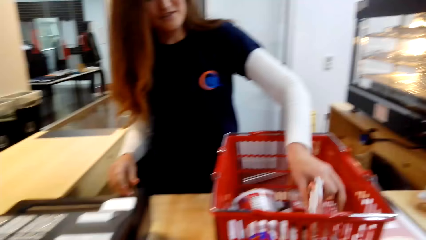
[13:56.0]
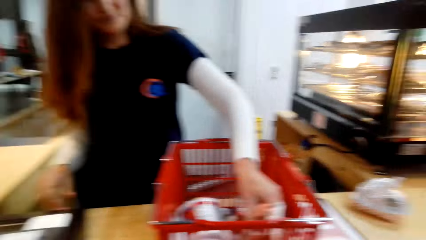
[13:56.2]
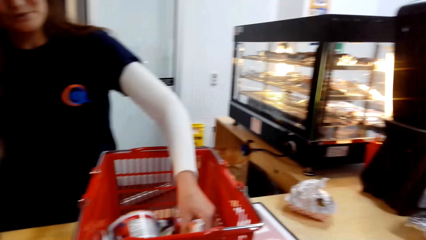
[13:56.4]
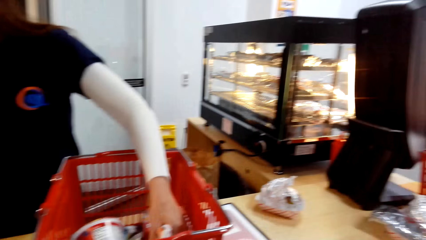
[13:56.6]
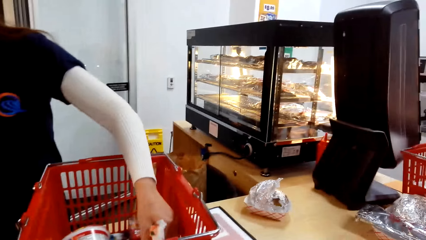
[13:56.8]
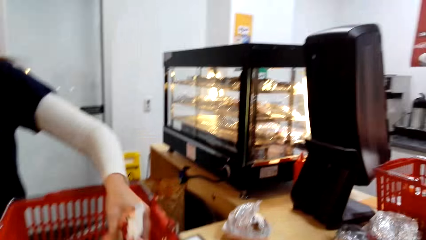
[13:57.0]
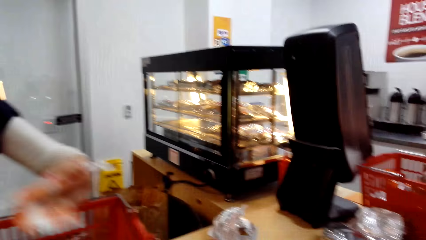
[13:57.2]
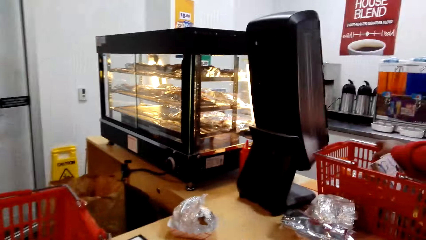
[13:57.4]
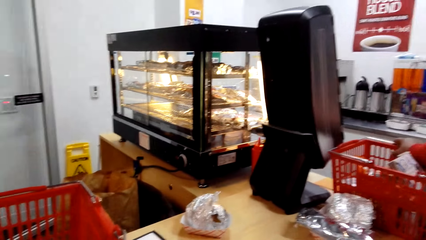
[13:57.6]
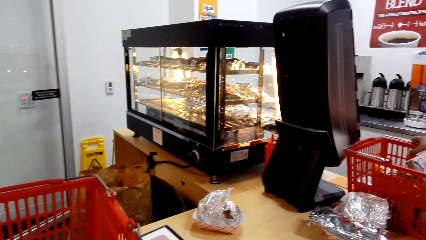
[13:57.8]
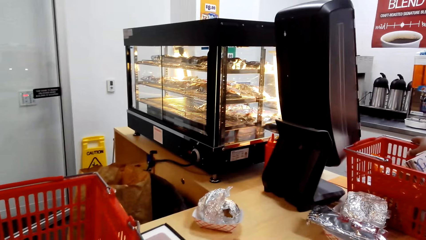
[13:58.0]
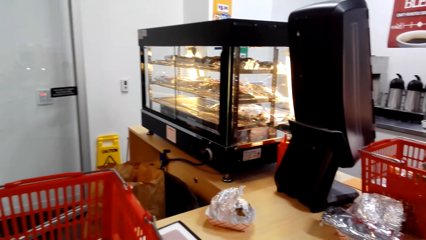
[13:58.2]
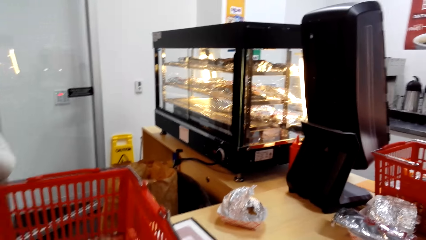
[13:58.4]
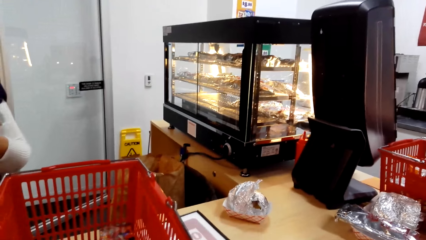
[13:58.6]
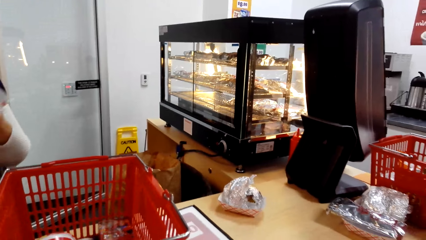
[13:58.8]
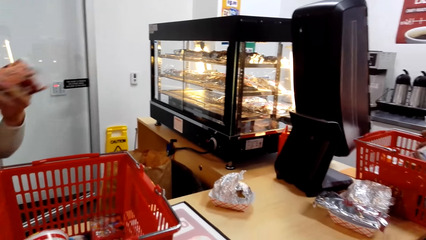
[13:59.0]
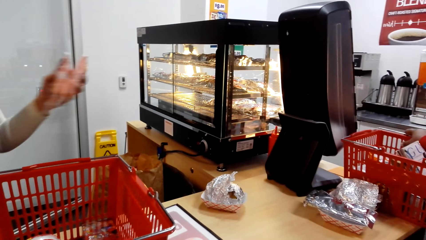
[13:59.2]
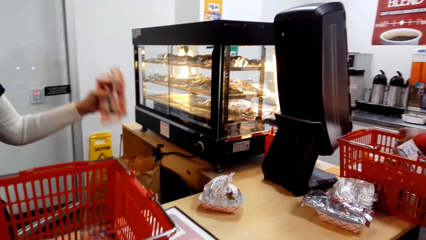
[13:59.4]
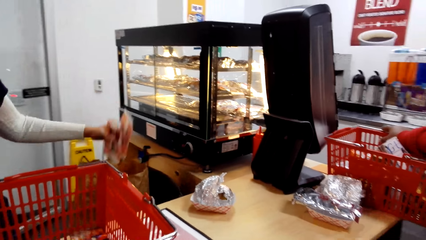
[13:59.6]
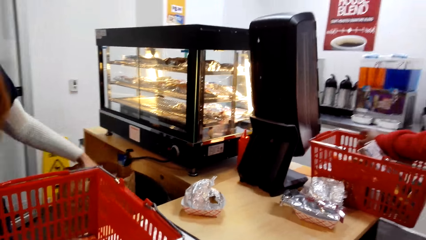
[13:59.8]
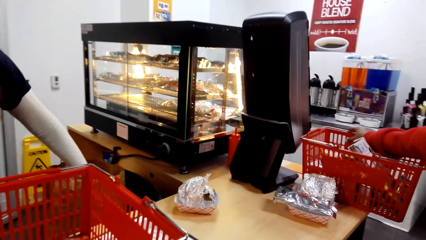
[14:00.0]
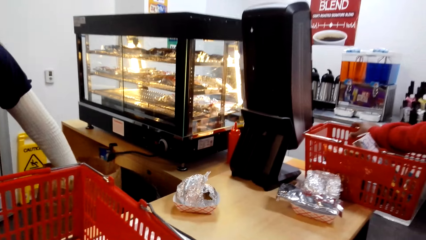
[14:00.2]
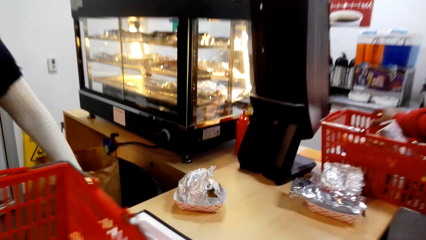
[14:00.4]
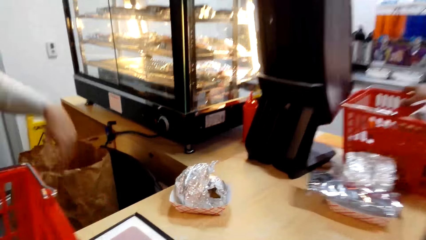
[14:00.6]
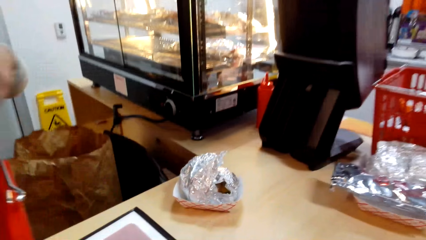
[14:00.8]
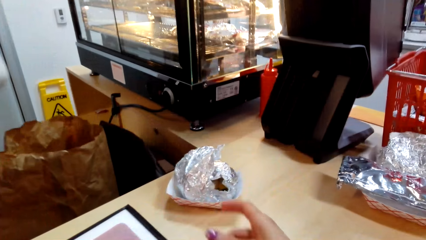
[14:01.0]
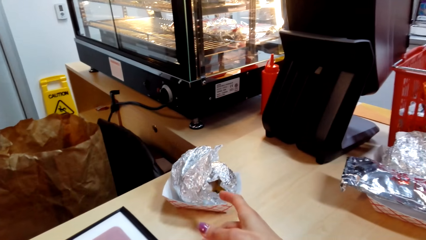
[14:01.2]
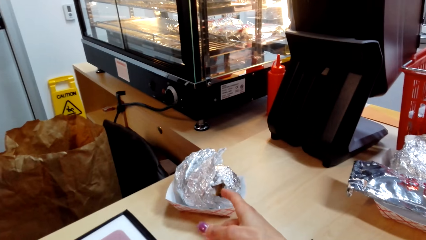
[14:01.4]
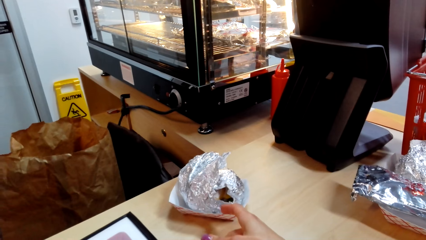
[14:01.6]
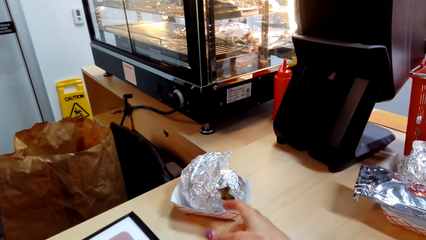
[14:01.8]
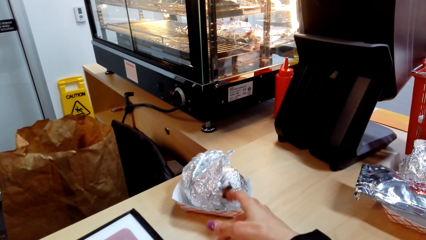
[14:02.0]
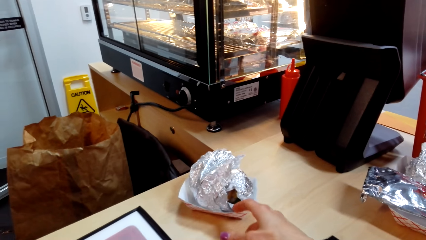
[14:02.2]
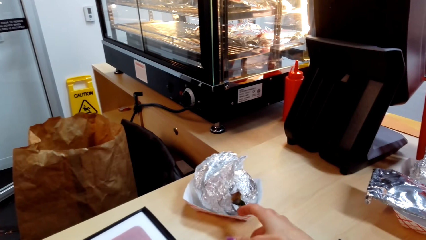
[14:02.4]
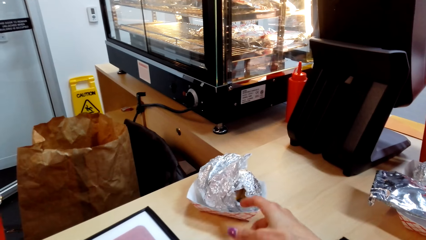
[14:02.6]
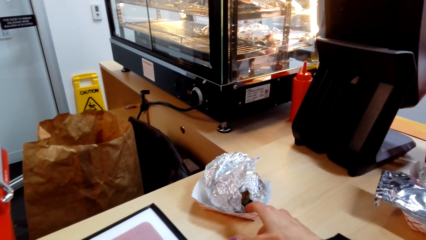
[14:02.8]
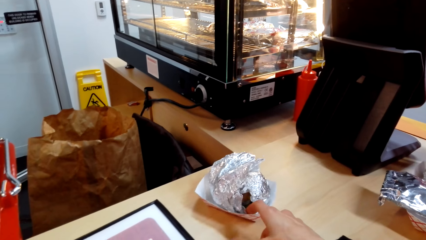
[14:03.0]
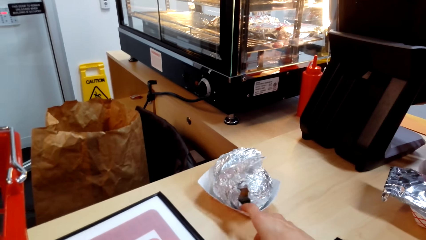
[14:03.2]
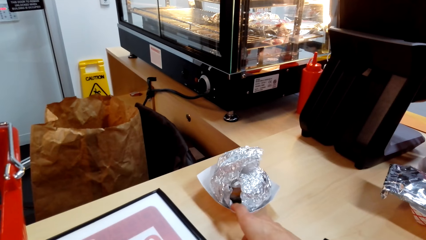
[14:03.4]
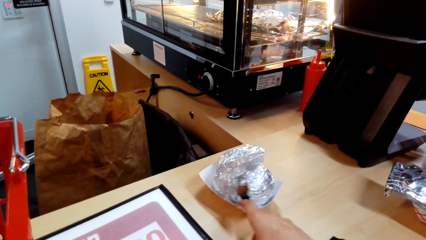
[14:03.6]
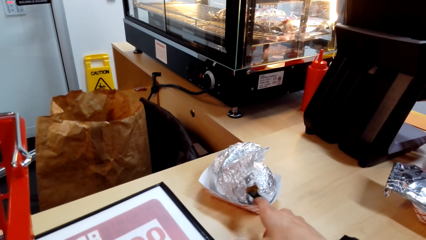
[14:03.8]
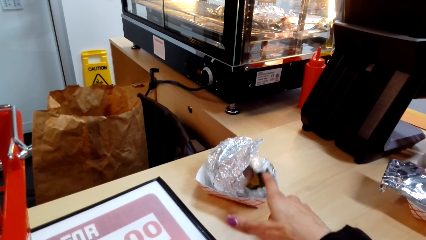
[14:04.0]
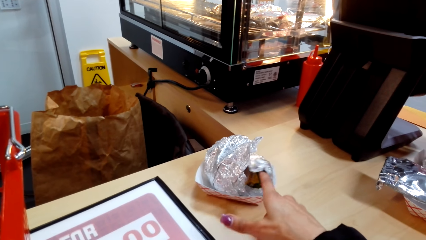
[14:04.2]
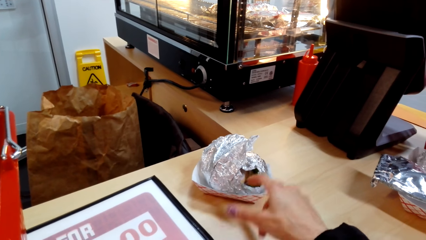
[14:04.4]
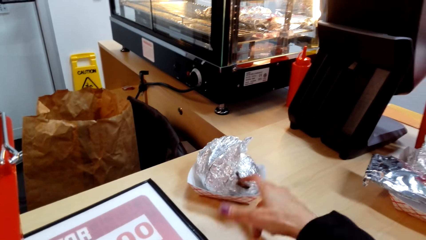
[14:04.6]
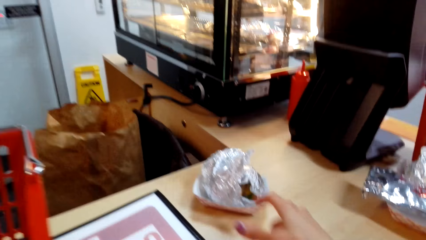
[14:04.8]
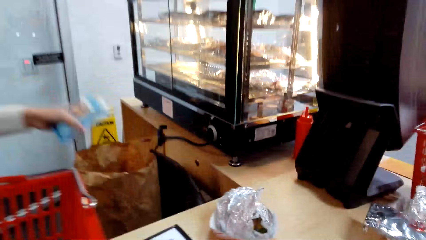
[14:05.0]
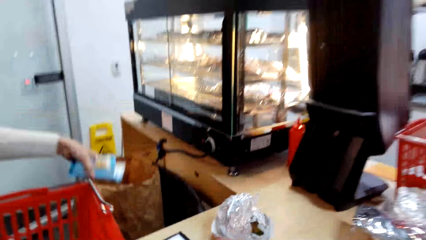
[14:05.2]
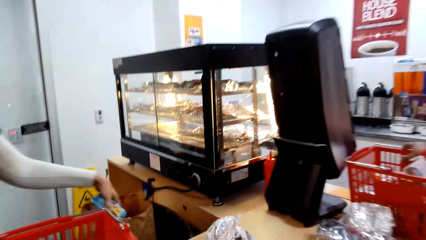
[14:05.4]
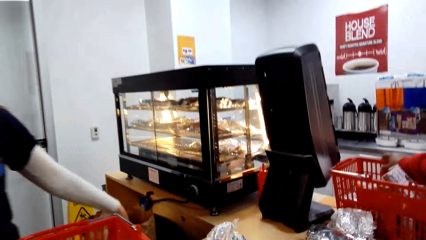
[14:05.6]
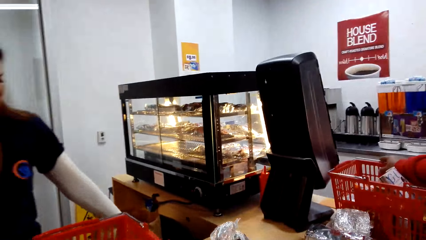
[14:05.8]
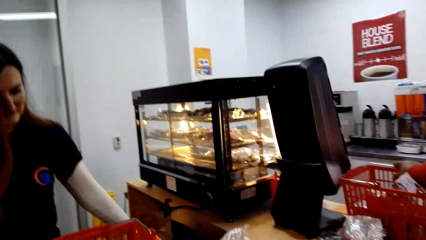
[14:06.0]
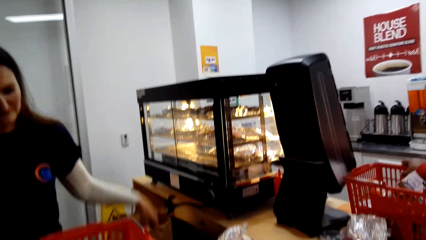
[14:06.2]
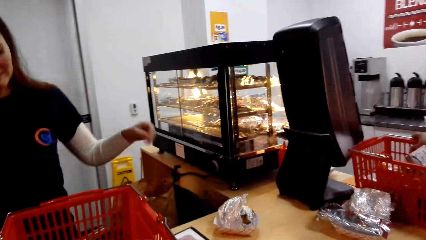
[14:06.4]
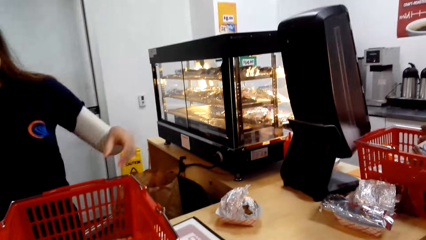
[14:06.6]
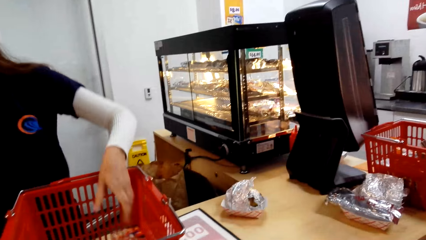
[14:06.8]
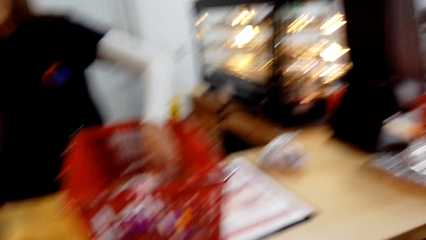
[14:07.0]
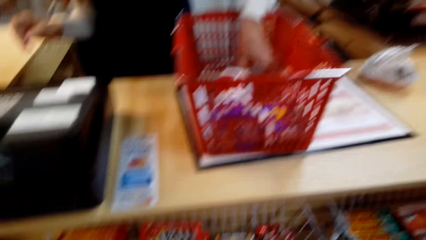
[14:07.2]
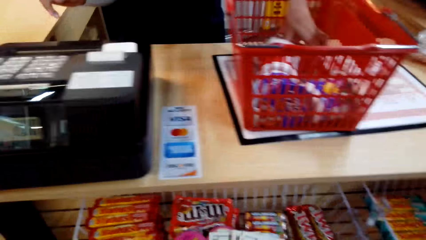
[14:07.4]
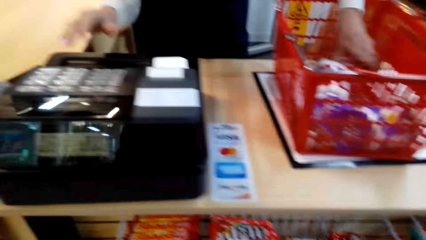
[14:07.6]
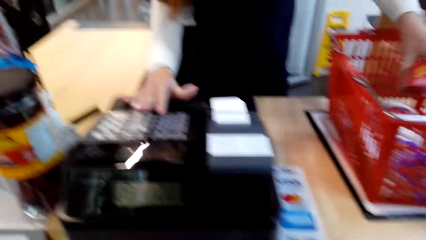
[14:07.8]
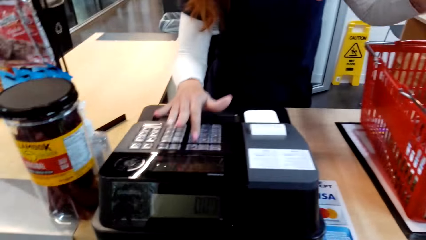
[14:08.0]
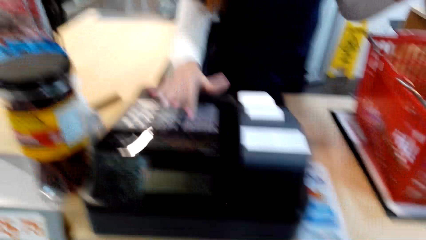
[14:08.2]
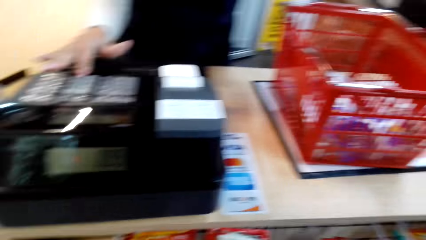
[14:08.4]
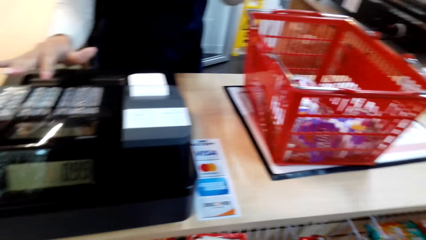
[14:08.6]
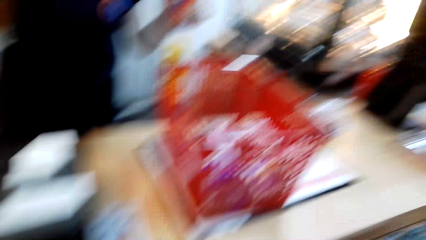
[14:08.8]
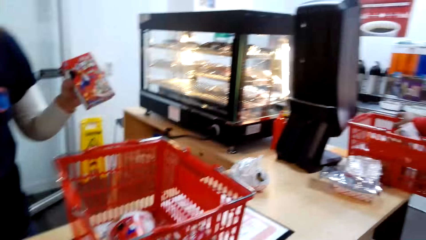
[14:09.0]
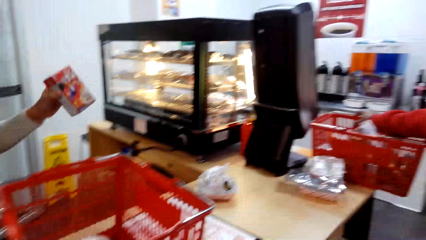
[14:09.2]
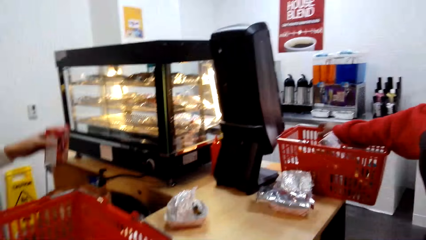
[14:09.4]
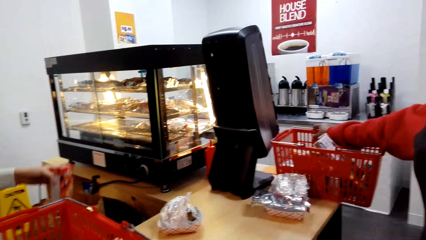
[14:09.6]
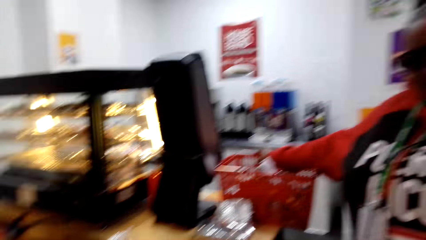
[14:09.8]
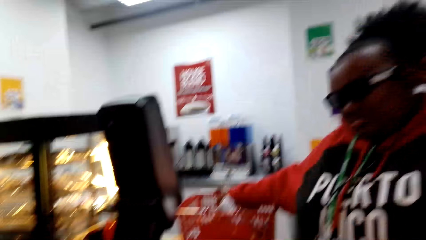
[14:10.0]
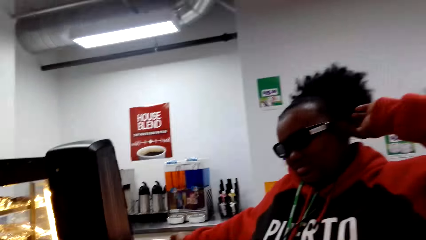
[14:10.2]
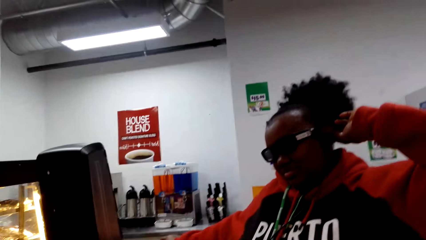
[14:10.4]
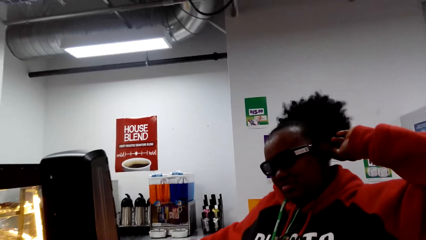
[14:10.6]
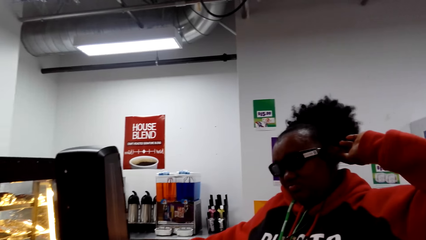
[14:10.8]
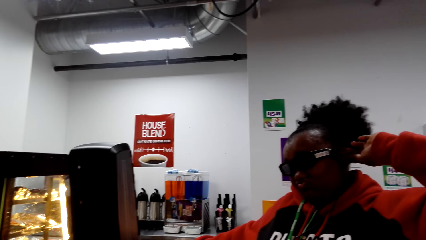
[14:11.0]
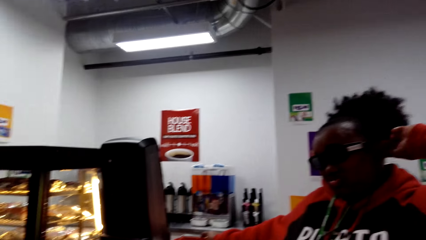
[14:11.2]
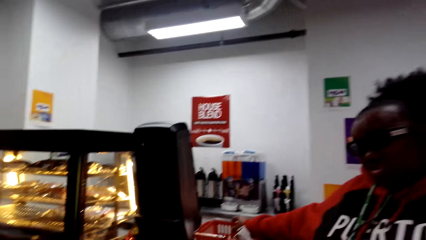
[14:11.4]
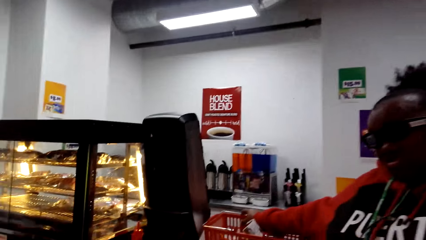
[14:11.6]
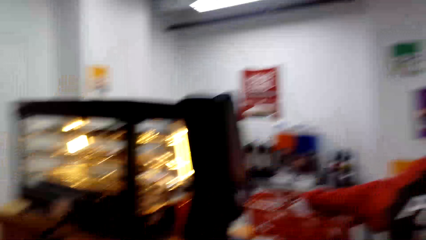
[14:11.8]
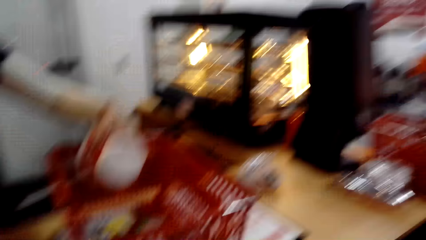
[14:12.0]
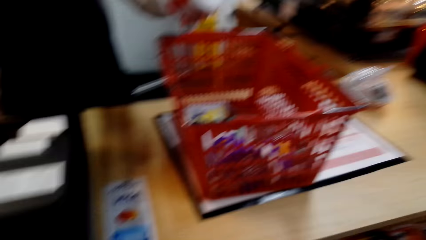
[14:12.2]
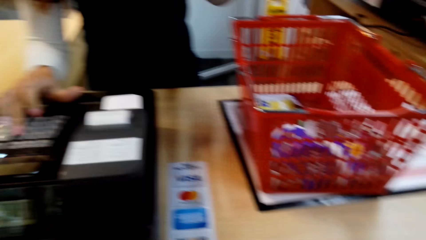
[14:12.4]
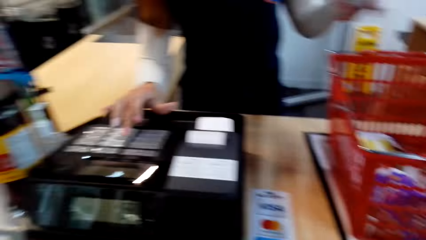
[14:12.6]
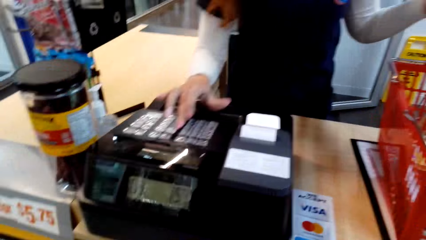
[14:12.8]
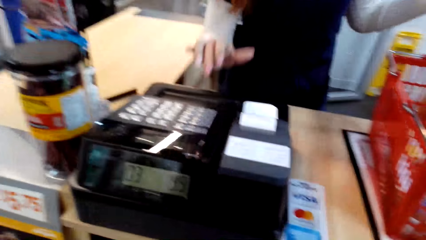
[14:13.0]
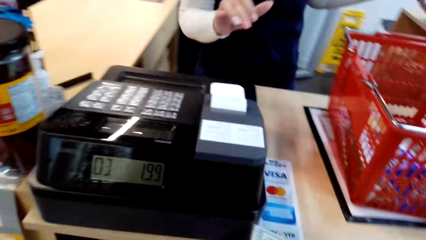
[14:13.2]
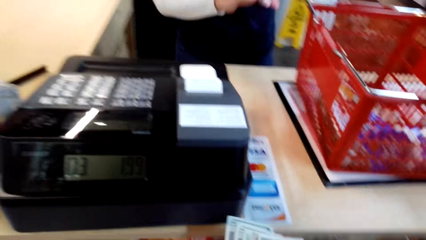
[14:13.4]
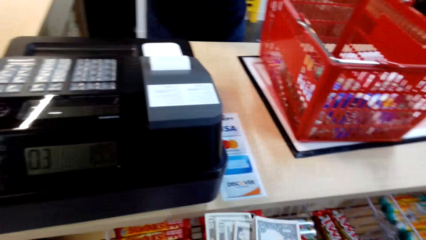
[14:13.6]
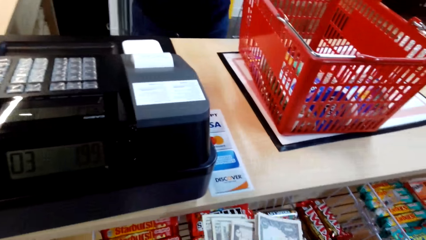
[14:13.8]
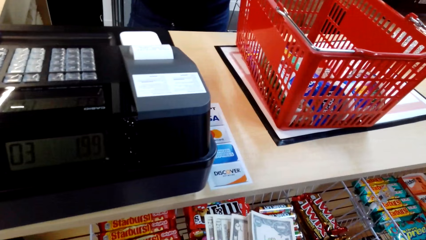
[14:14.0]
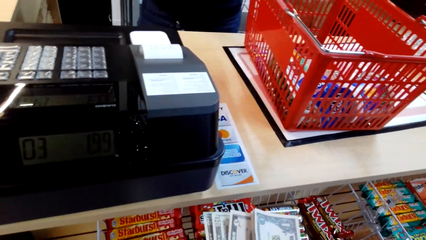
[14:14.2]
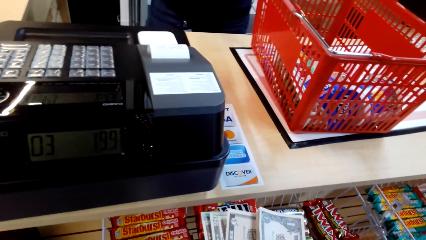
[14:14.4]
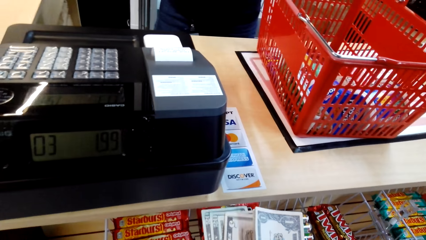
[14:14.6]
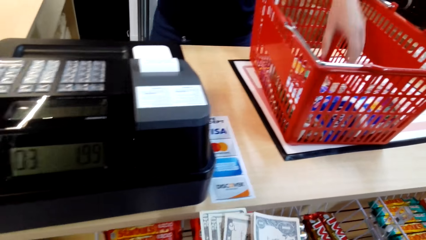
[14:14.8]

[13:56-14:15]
A cashier picks items from the shopping basket and puts the items in a bag. A woman holds the aluminium foil. The camera wearer touches the foil paper. The cashier puts something in the bag, picks something from the basket, dials the cash register, and puts something in the bag. The camera wearer looks at another woman. The first woman holds her head. The cashier dials the cash register.
